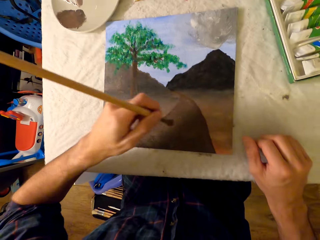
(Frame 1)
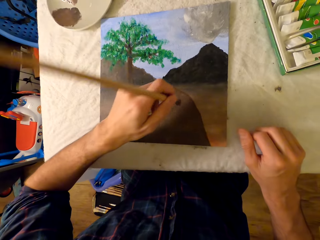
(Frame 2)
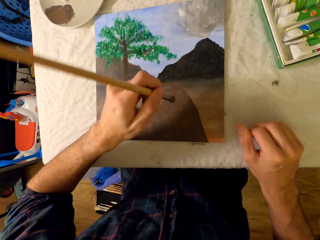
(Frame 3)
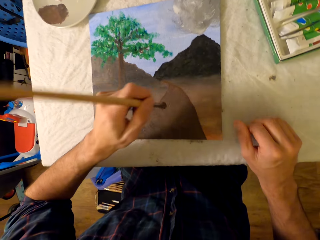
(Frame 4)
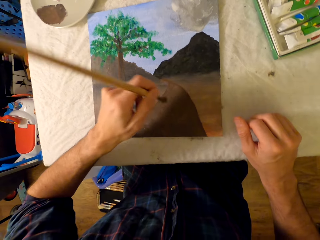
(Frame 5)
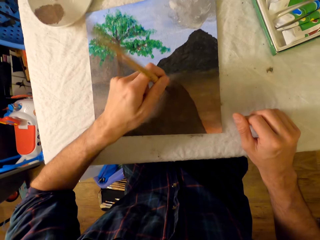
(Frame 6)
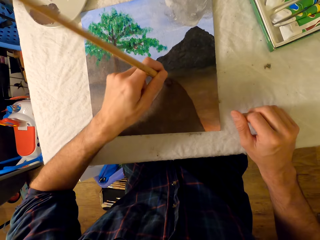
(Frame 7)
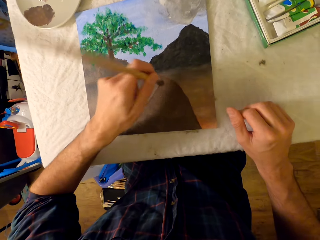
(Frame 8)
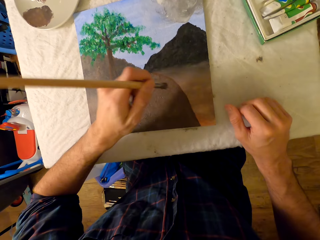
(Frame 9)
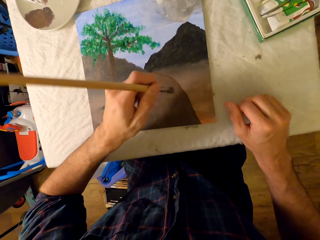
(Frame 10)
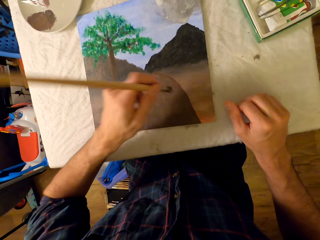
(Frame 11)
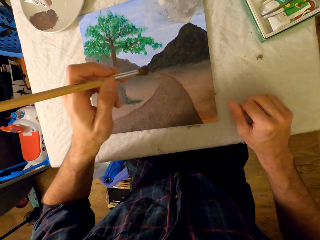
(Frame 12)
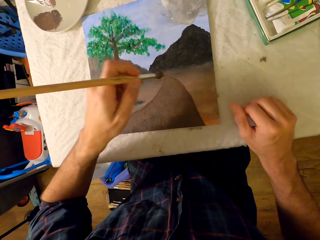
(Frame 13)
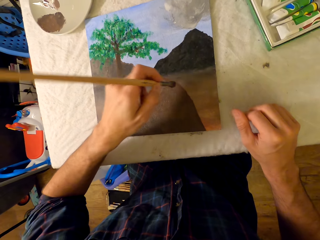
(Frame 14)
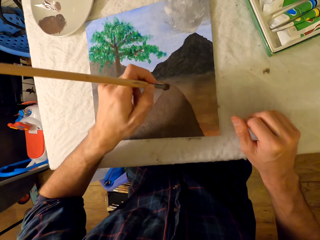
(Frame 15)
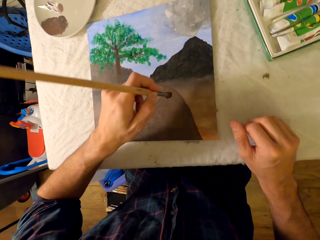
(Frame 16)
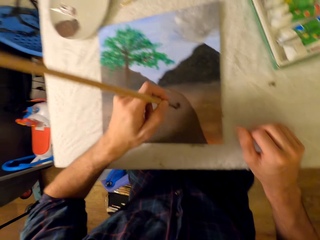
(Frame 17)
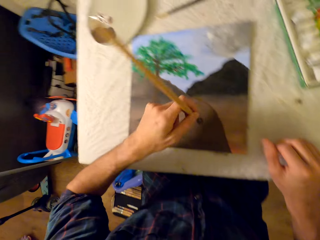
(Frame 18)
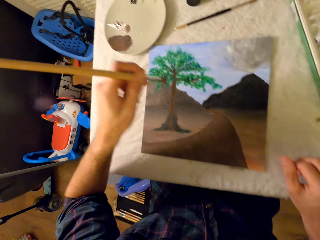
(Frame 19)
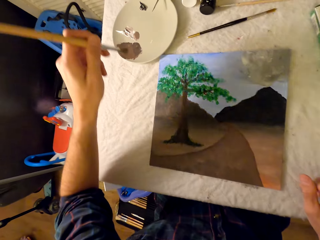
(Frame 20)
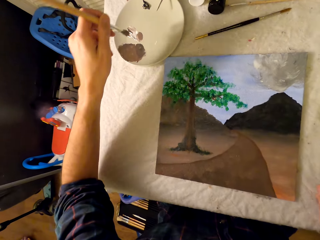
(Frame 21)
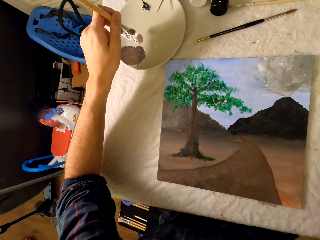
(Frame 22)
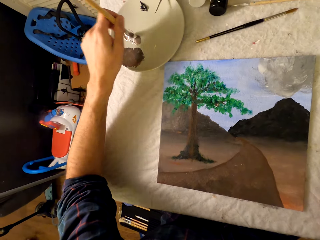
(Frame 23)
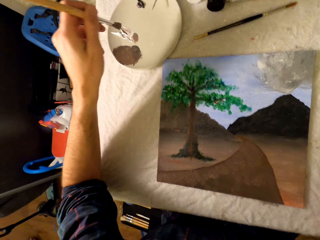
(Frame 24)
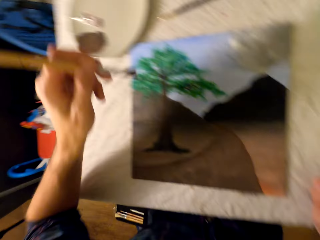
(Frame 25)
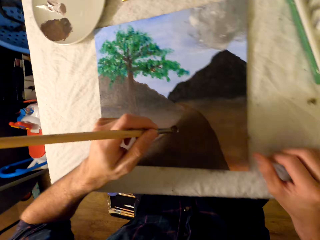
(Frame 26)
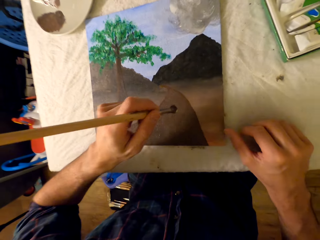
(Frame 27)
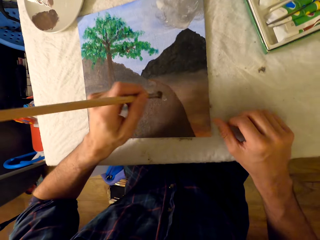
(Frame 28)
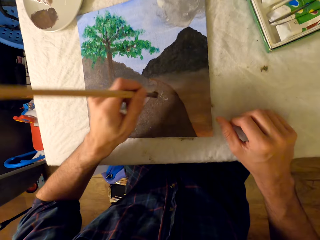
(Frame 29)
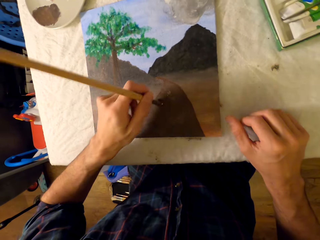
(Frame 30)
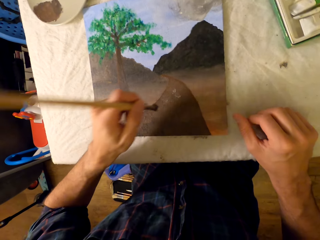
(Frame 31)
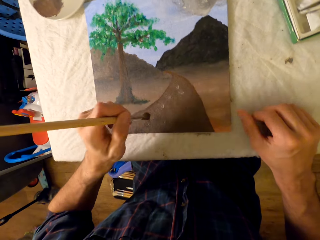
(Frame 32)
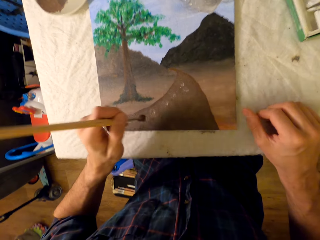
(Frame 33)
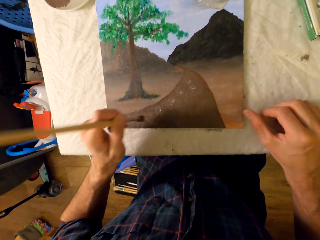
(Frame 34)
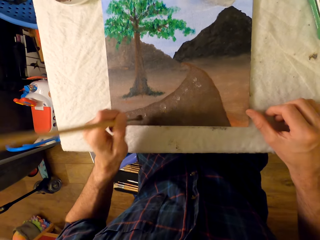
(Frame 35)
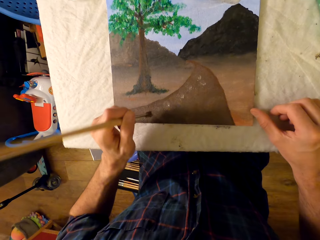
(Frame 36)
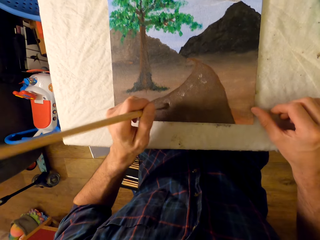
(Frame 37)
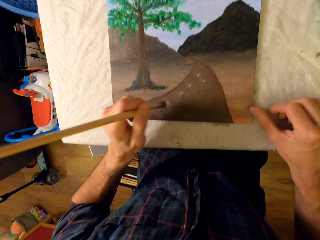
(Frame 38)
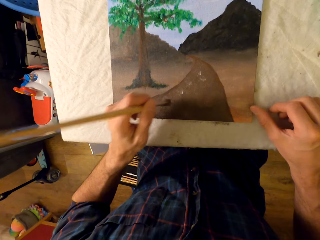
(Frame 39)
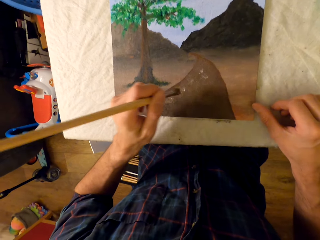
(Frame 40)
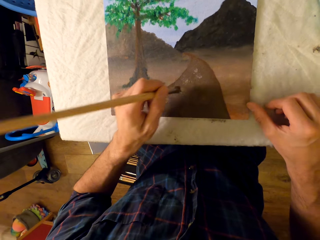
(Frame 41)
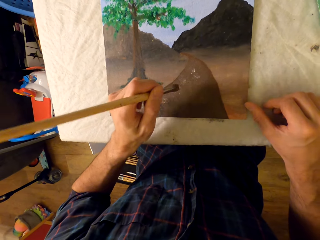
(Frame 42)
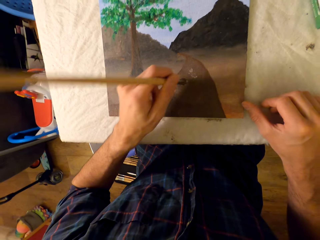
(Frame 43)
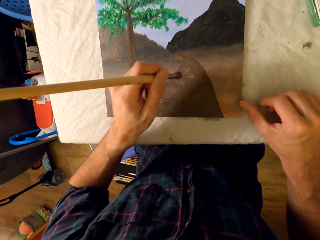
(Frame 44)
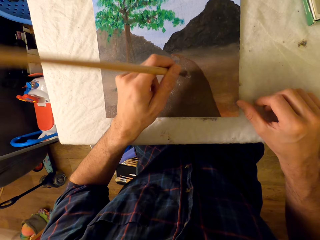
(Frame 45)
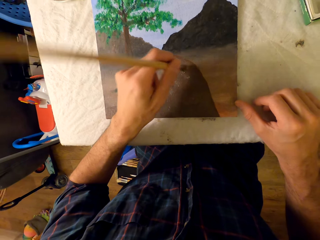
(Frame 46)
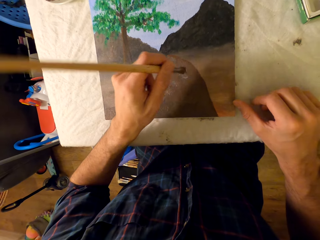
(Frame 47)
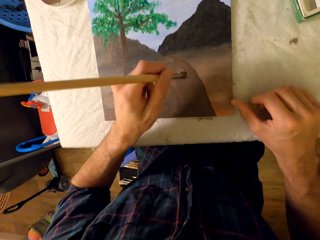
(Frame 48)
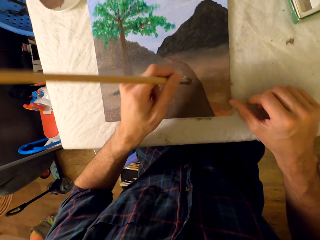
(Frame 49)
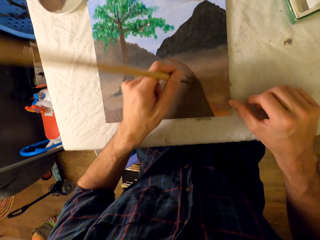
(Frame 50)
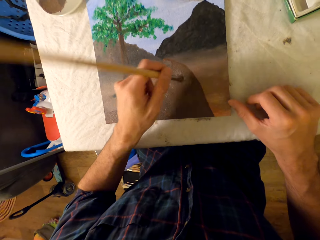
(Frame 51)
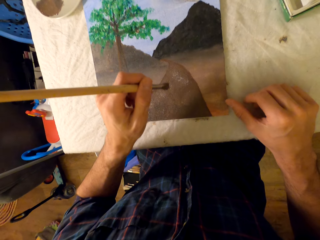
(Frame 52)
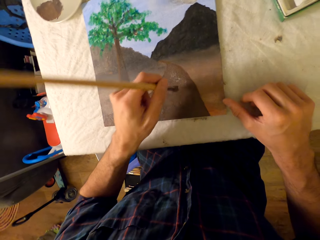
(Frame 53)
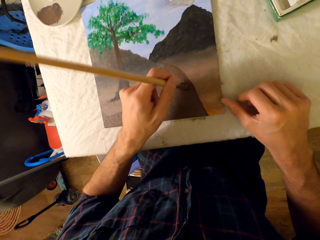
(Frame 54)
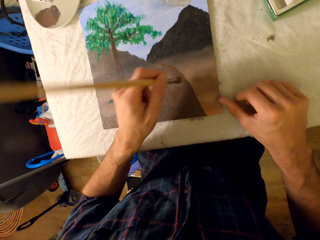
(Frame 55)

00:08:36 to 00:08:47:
The camera wearer paints a picture with a pen brush. He rubs the pen brush in the ink. He paints the picture with the pen brush. He scoops paint with his left hand.

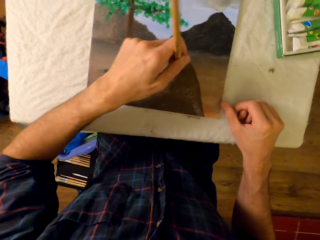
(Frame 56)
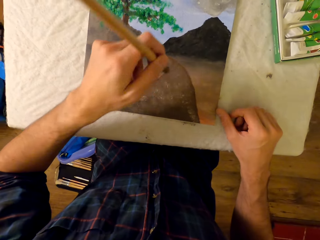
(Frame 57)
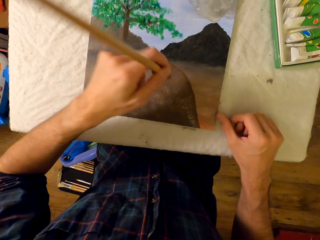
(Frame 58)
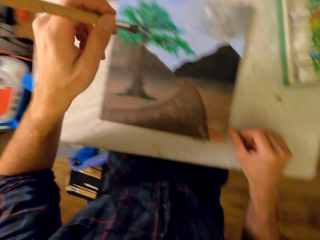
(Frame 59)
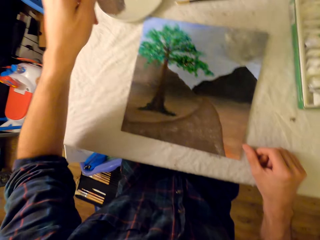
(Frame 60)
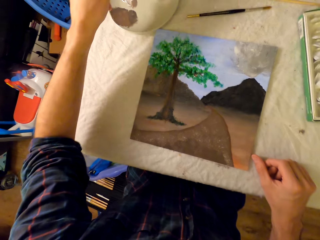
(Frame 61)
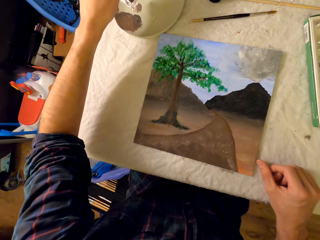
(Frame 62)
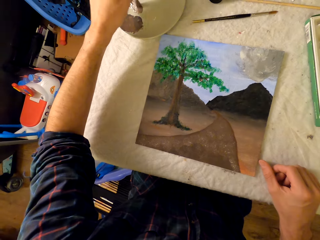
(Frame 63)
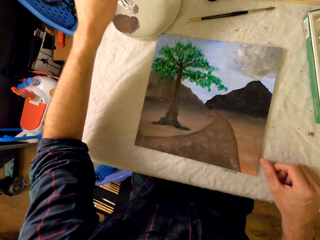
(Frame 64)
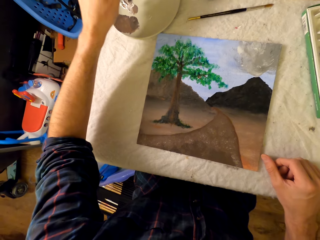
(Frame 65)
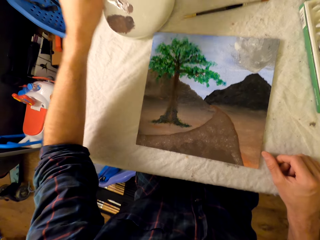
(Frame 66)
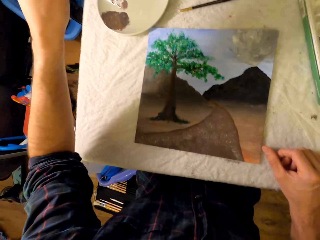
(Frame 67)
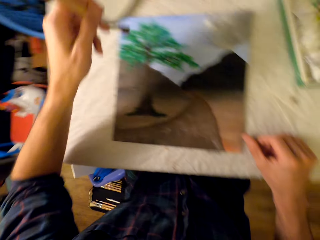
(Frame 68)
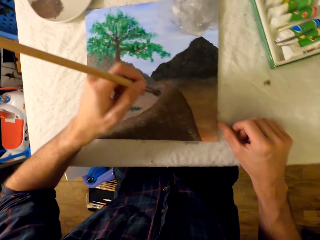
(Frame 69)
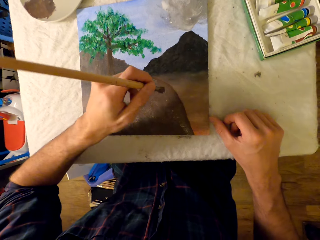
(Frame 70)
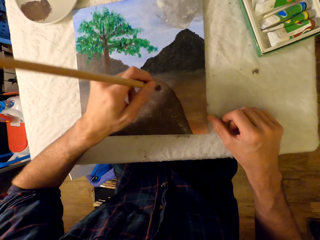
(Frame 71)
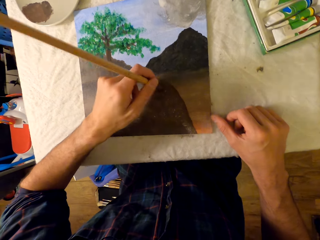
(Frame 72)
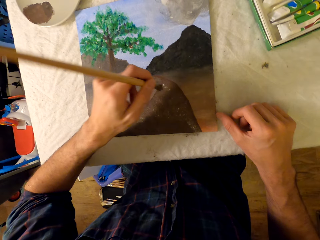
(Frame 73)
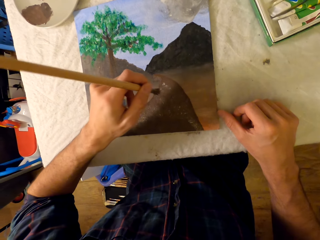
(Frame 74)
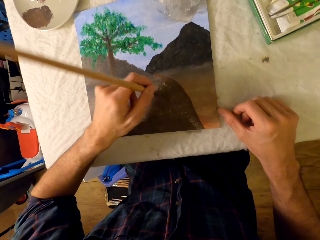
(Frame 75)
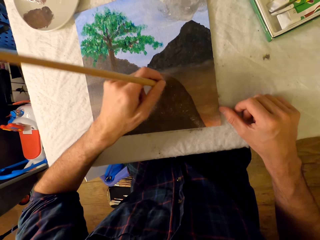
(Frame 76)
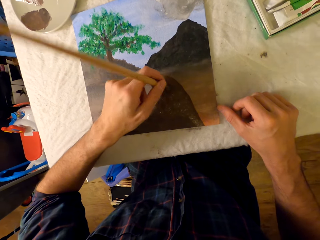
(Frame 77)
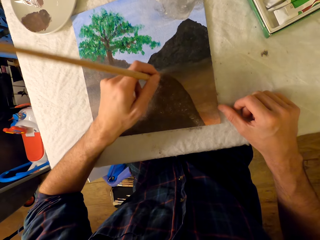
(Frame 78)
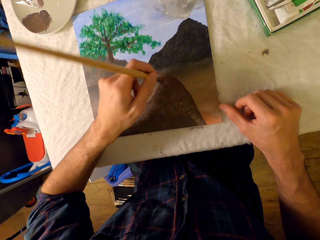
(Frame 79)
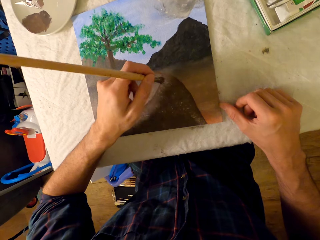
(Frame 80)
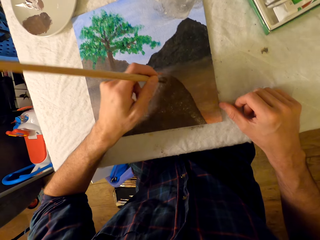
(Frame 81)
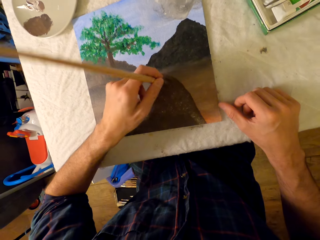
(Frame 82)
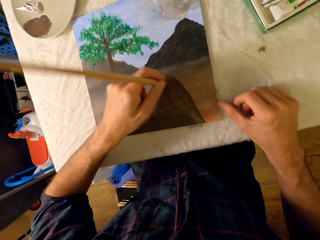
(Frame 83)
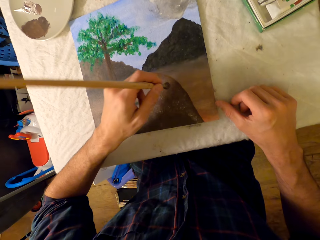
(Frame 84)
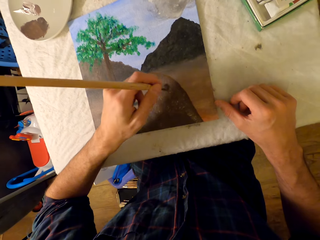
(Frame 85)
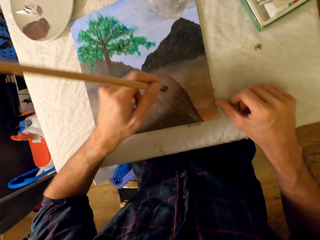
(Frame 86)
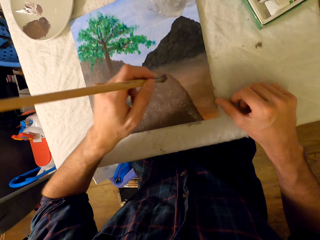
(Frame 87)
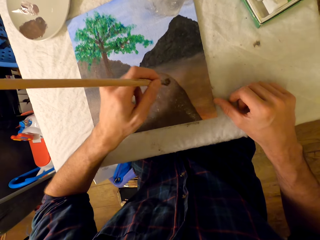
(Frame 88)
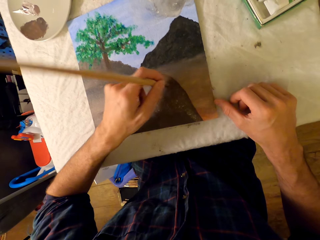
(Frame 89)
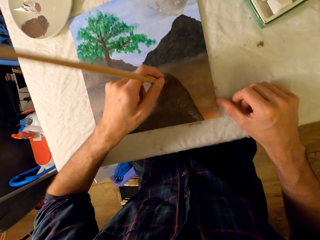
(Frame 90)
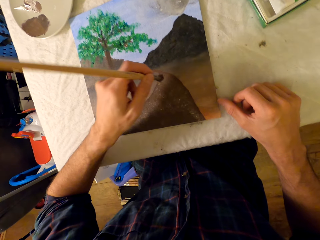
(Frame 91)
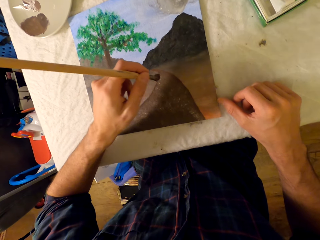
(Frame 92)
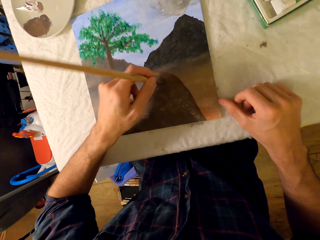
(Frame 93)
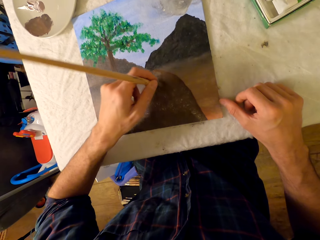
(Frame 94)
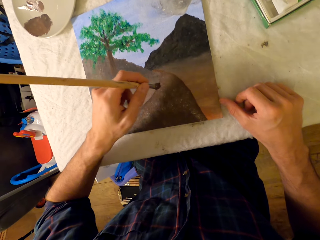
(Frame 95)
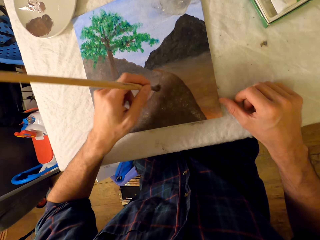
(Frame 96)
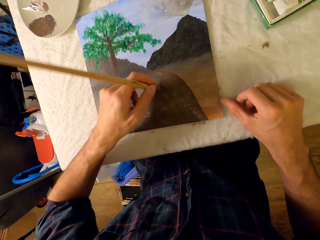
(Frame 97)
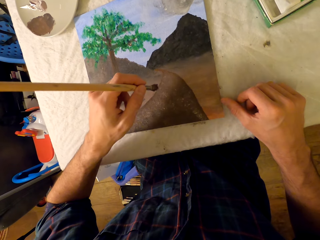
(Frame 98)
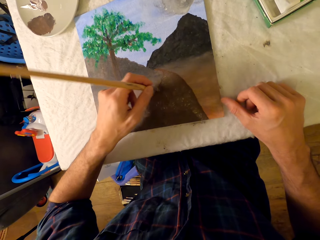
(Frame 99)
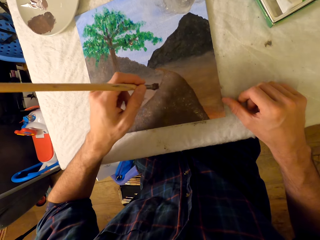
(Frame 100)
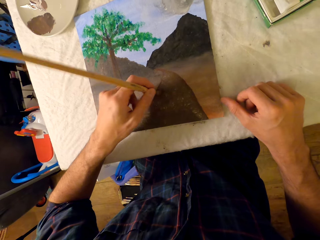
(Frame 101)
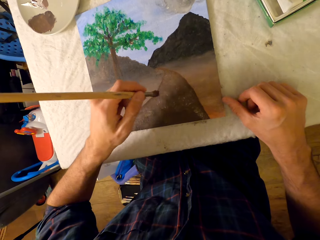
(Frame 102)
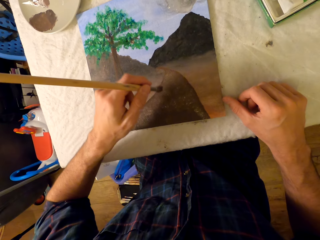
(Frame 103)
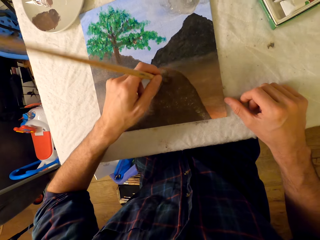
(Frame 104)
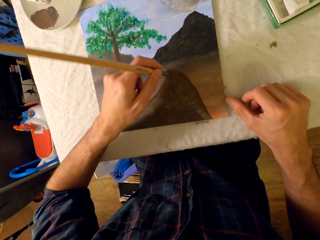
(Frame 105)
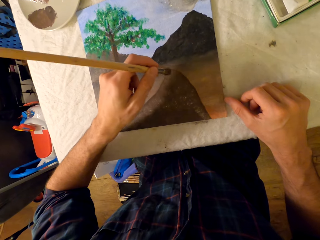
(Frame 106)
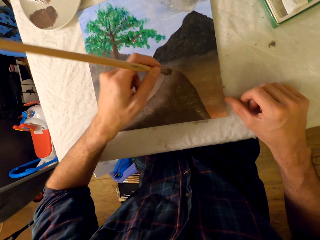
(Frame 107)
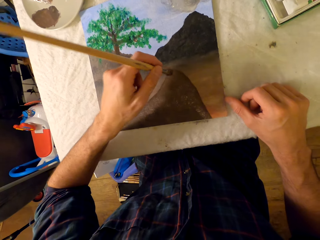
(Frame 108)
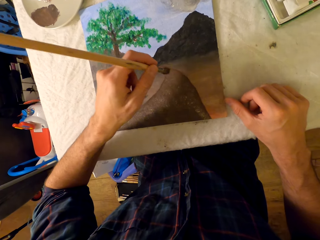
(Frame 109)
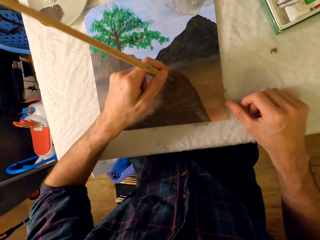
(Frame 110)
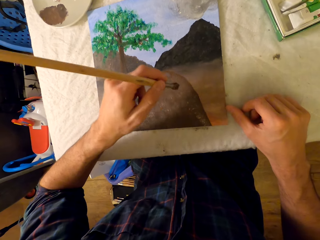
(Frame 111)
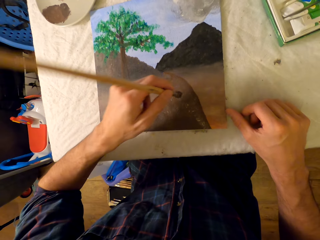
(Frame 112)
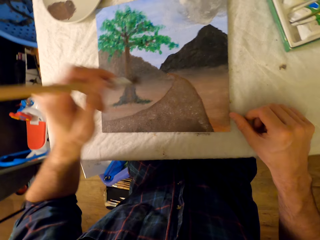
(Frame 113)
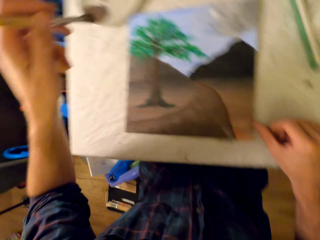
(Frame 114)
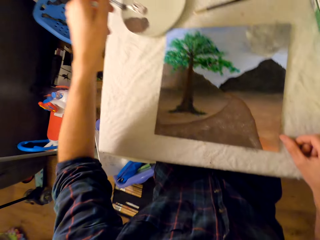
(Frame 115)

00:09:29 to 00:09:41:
The camera wearer rubs a pen brush in the ink. They paint a picture with the pen brush.
